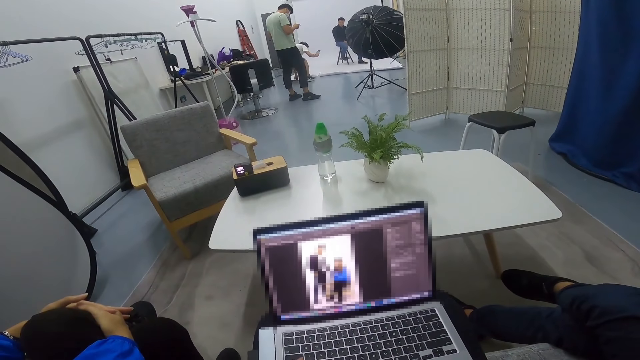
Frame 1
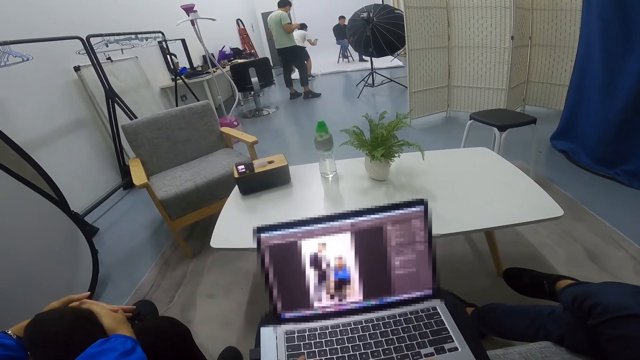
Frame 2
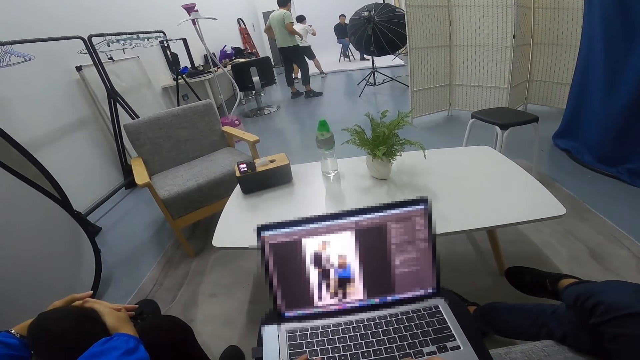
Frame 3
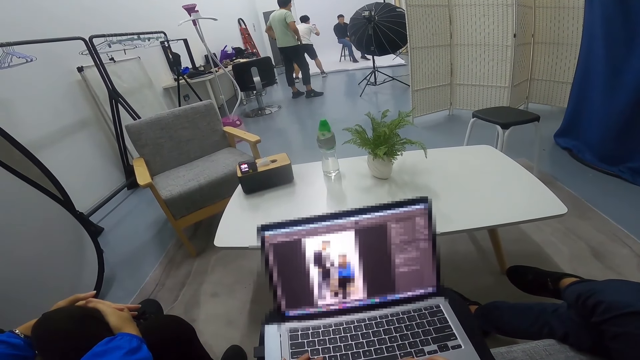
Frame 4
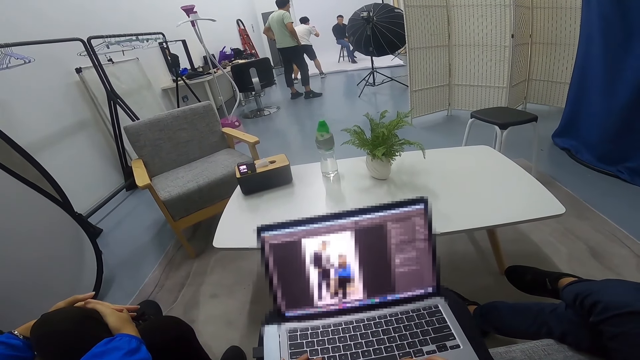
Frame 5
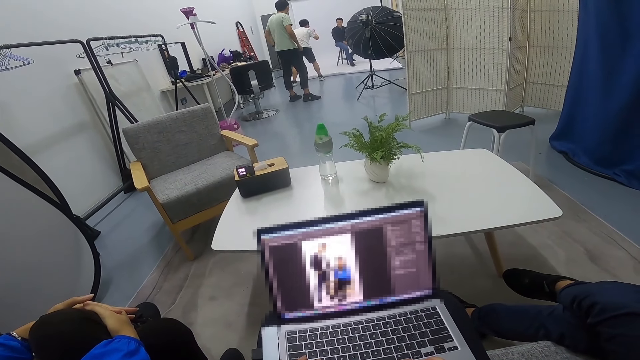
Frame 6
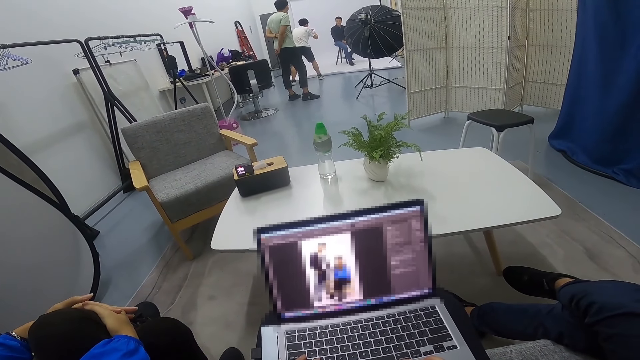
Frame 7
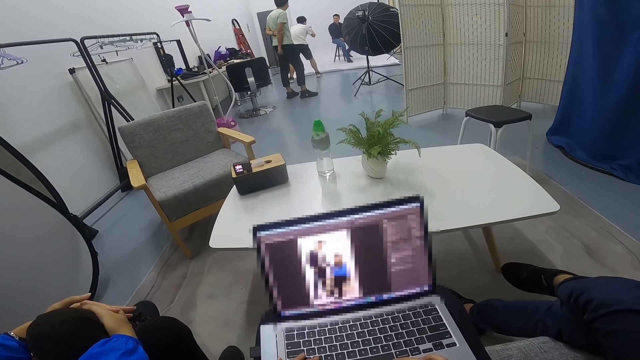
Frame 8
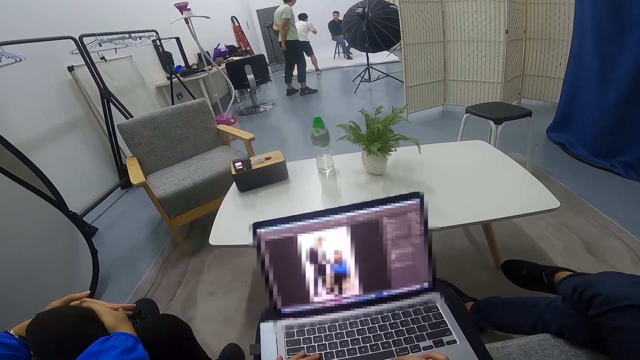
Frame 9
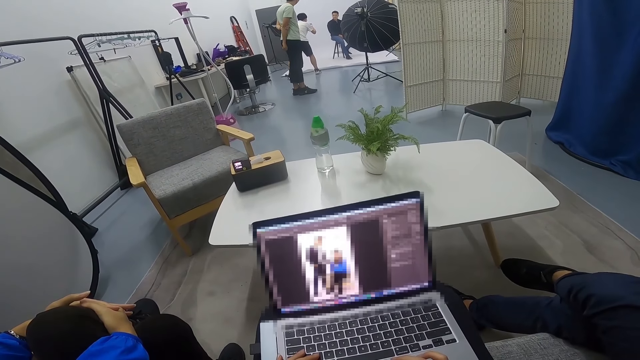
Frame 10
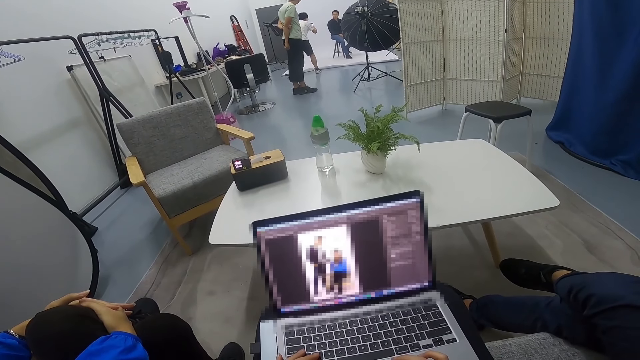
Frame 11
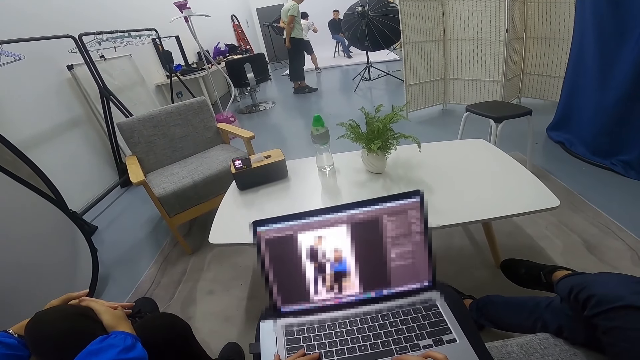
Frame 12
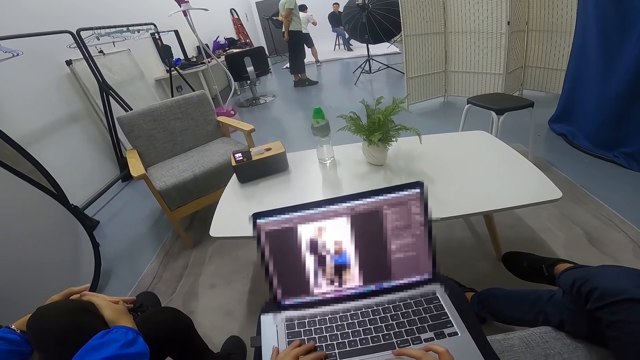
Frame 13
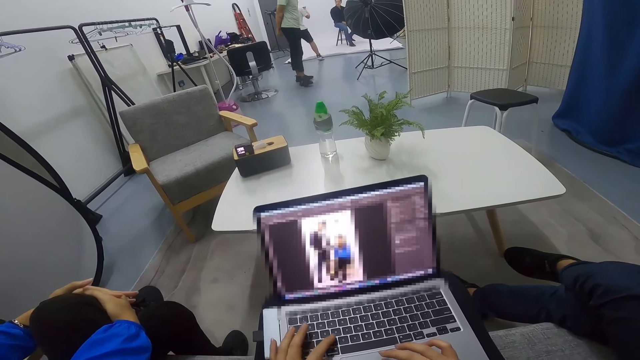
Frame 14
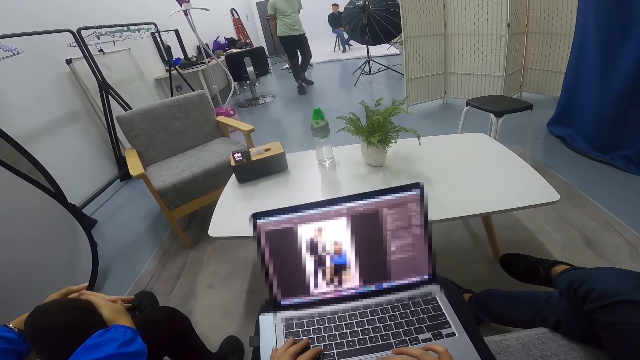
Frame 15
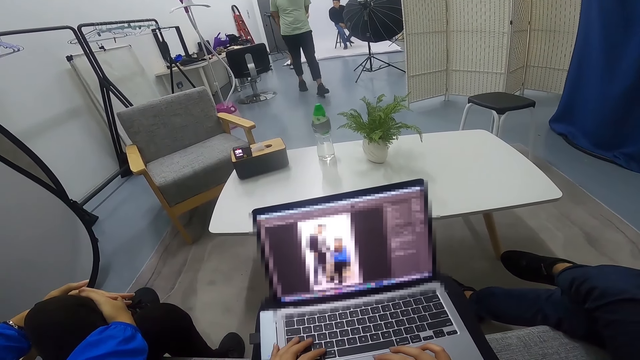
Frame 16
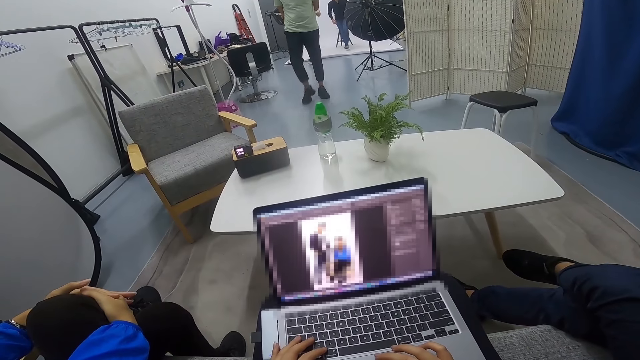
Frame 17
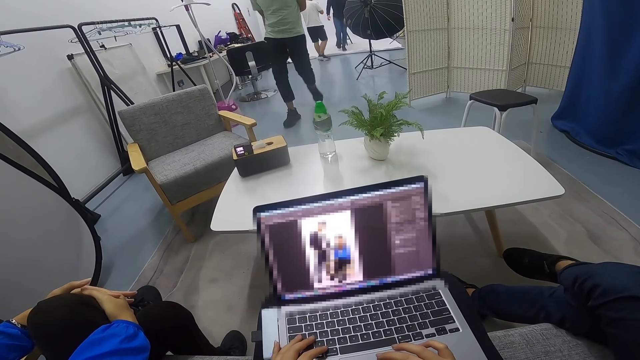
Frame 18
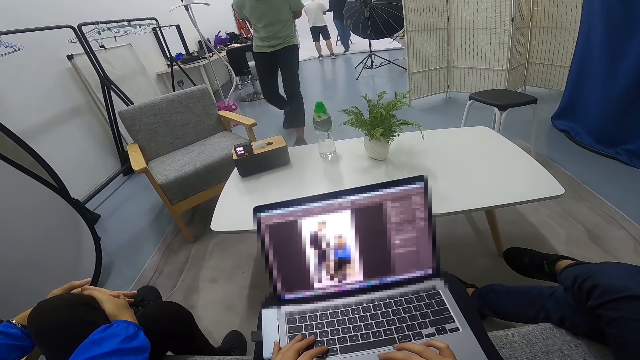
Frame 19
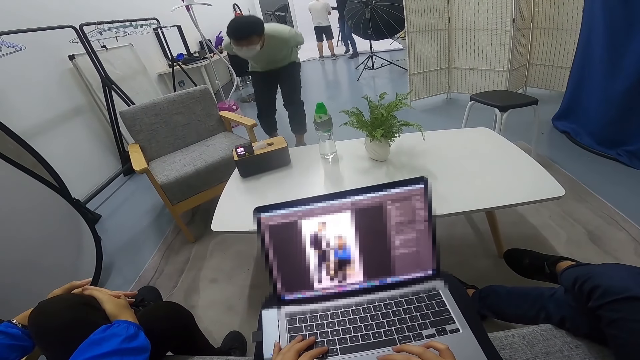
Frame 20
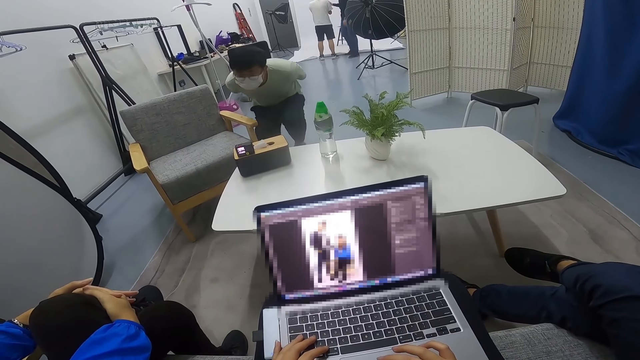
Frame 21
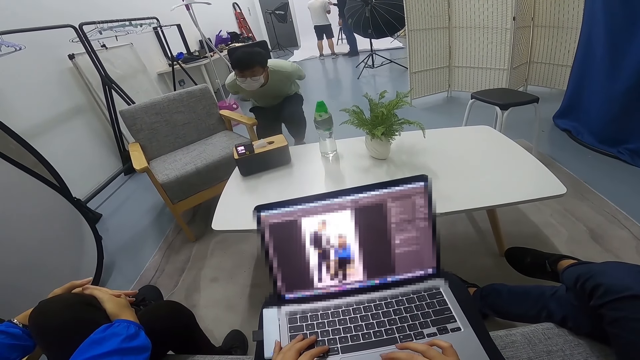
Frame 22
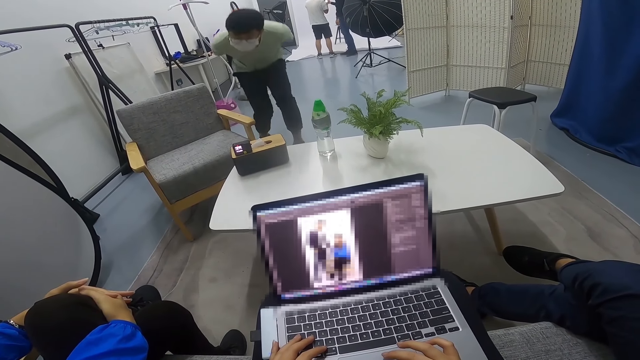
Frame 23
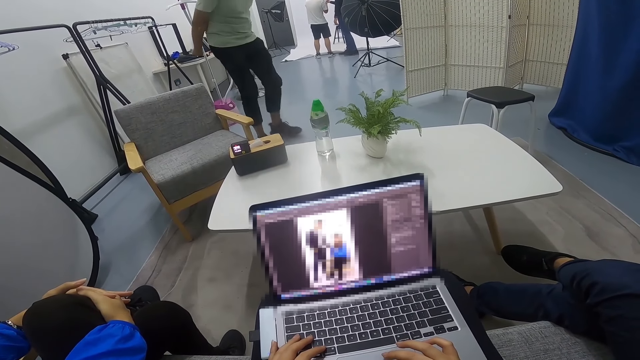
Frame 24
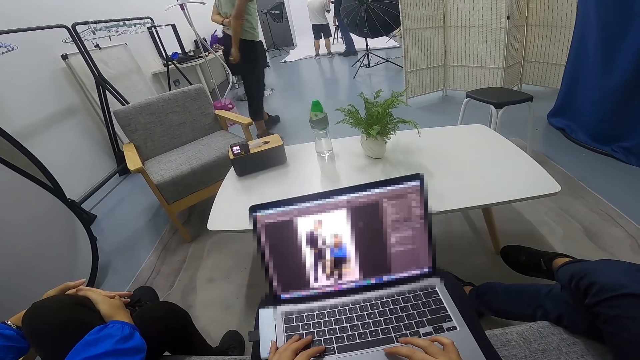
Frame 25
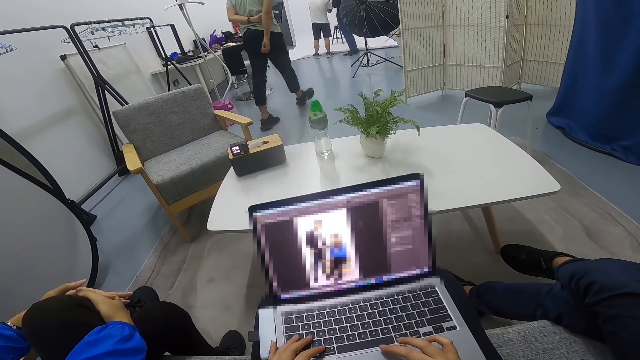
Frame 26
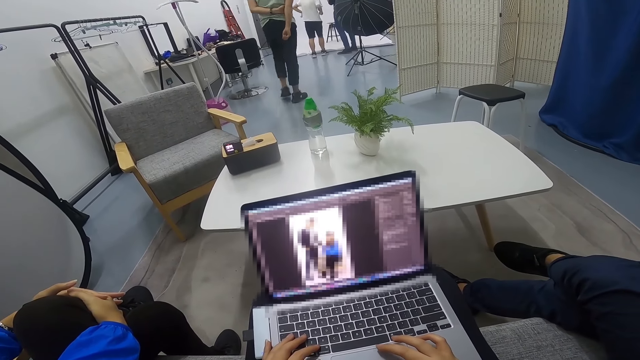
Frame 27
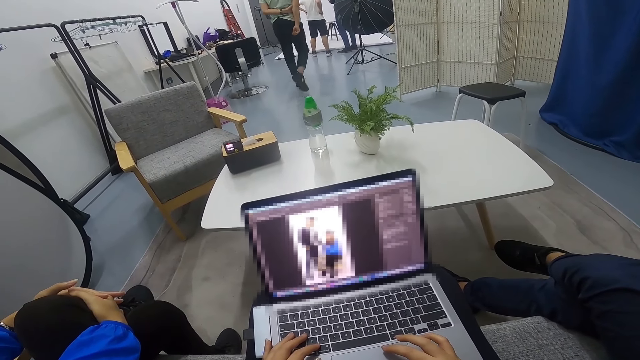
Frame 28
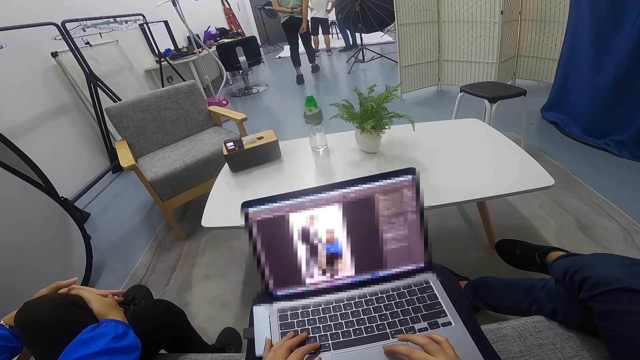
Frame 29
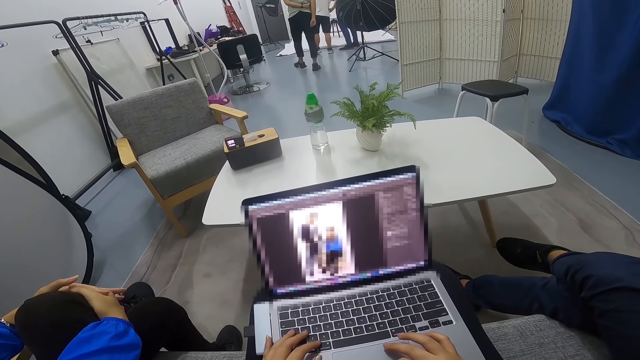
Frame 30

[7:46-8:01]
A man pockets his phone. The man stares at a second man and a third man. The first man walks toward the table in the room. The third man walks towards the second man. The first man stares at an object on the table. The first man comes close to the object on the table. The third man holds the phone with the second man. The first man walks back to the third man and the second man, to the other part of the room.

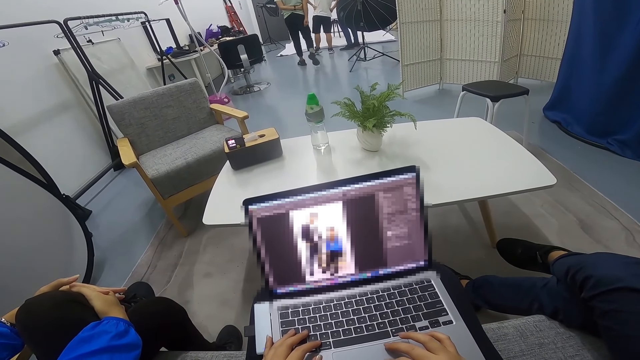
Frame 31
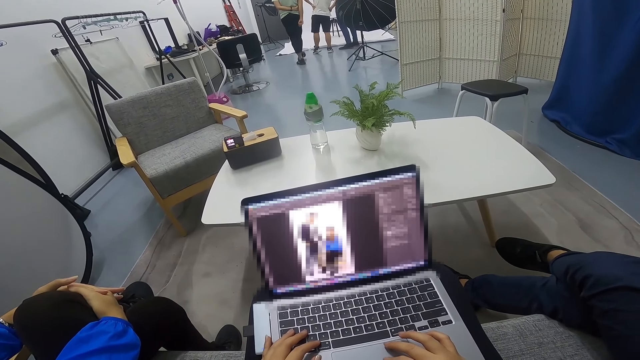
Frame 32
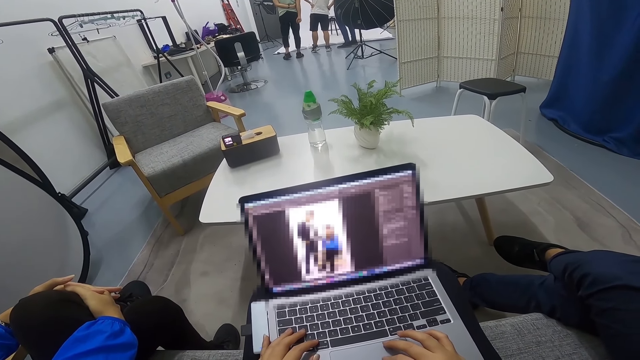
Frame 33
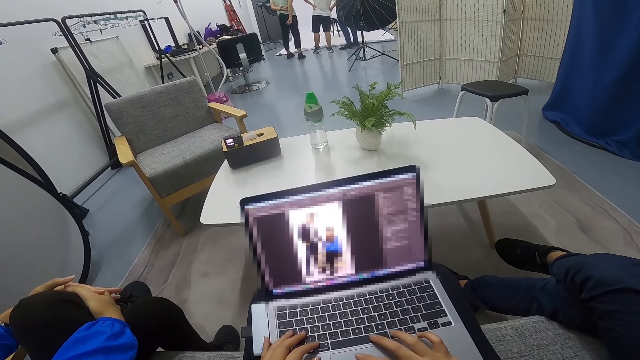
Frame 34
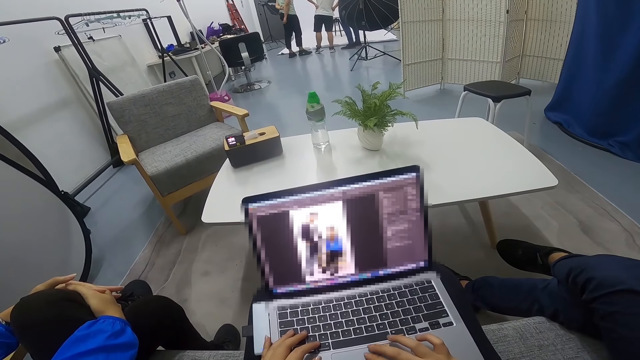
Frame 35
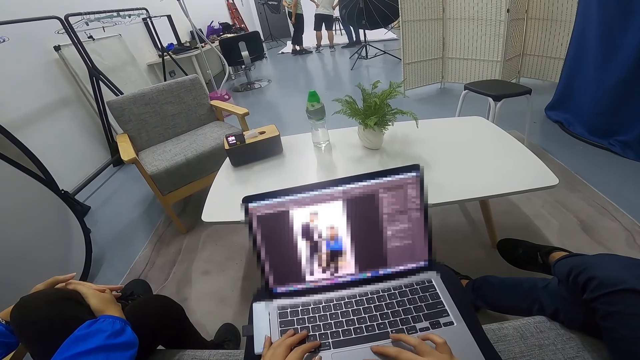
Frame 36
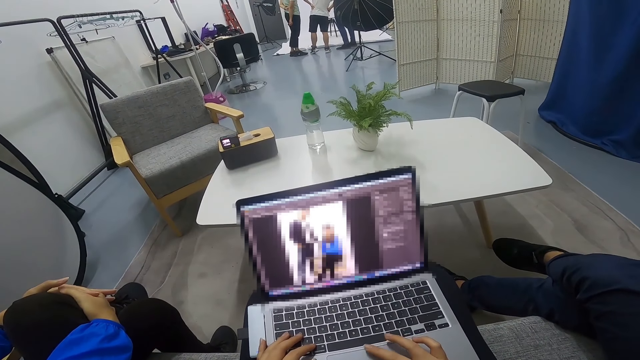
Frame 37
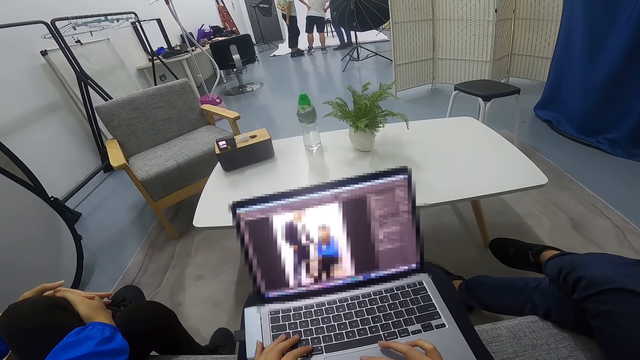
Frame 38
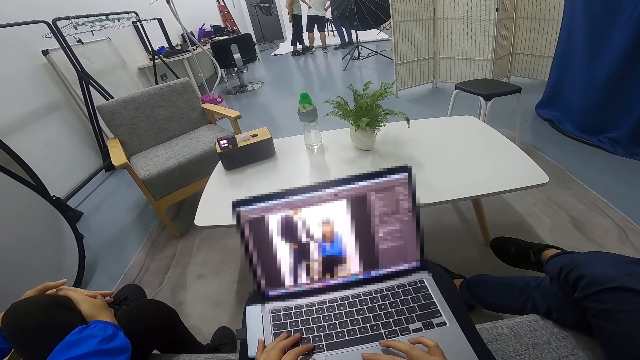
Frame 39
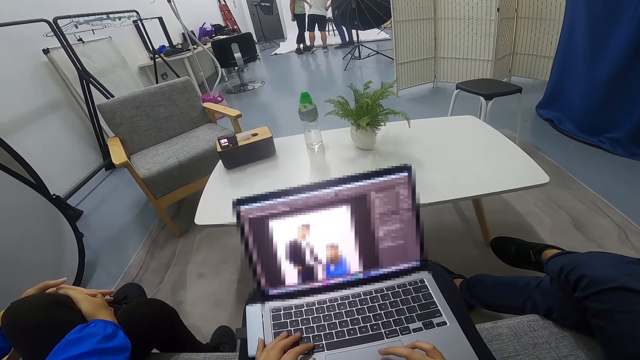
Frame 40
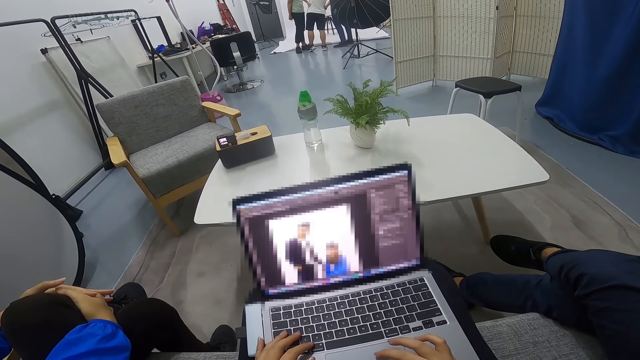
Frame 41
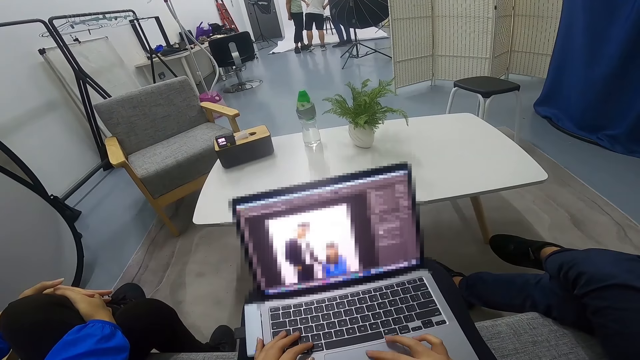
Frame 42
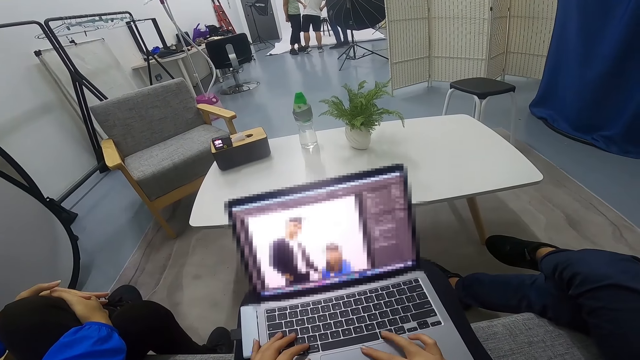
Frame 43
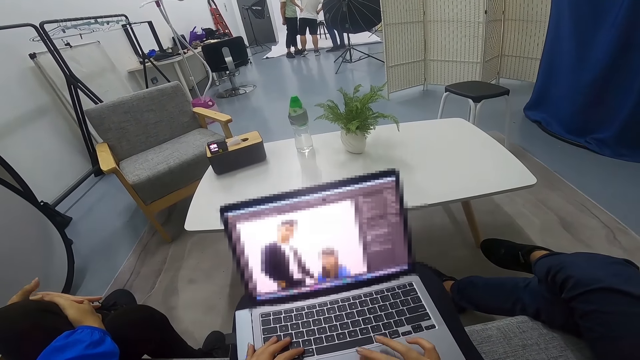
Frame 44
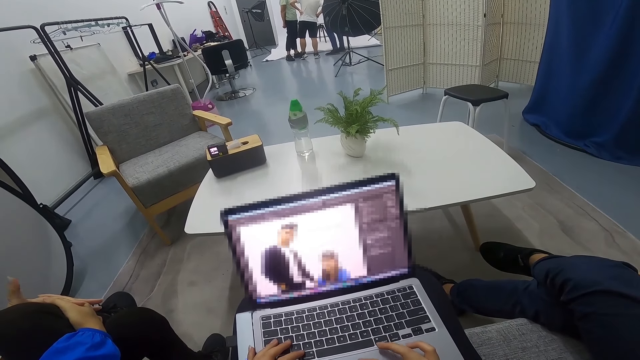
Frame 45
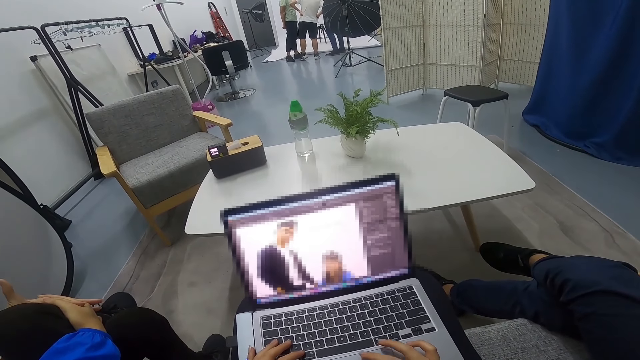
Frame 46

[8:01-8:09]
A man stands beside another man. The camera wearer operates the laptop.
